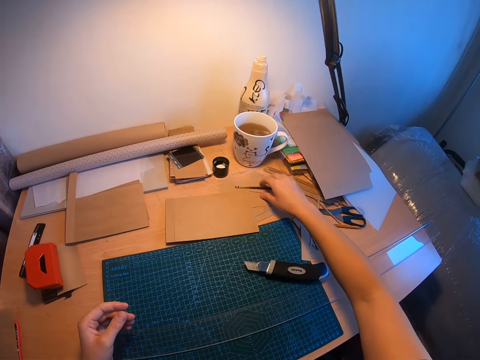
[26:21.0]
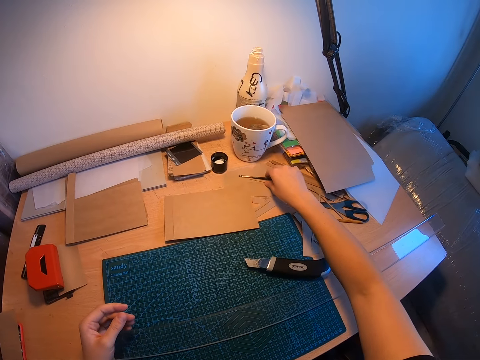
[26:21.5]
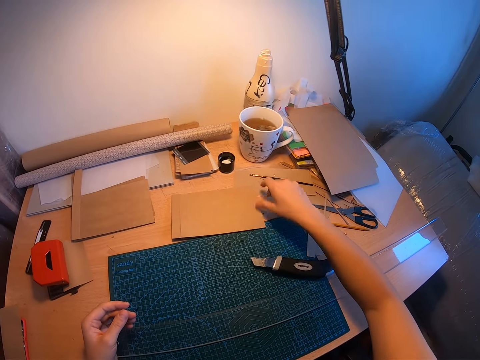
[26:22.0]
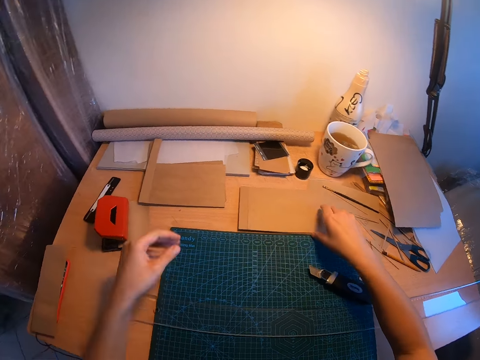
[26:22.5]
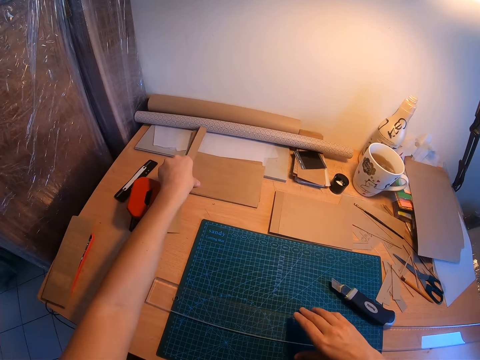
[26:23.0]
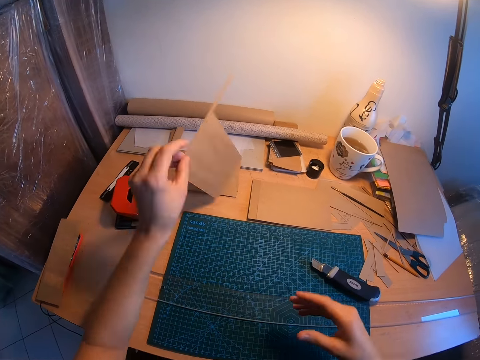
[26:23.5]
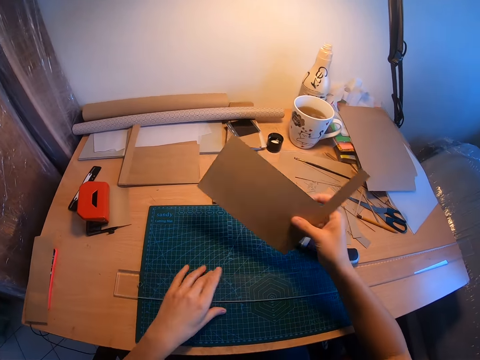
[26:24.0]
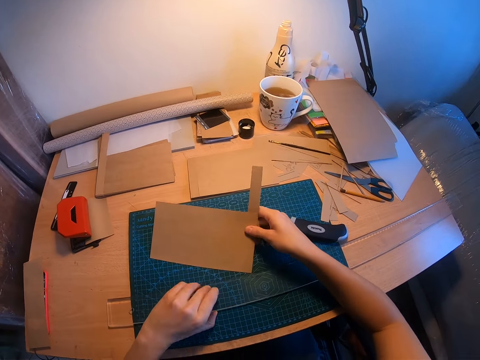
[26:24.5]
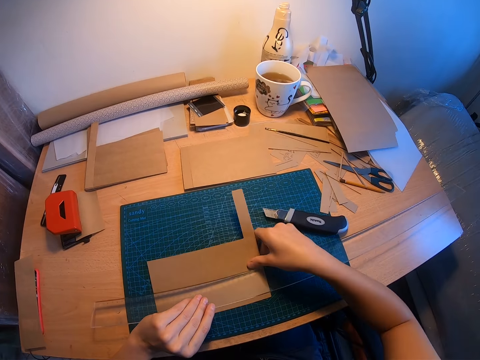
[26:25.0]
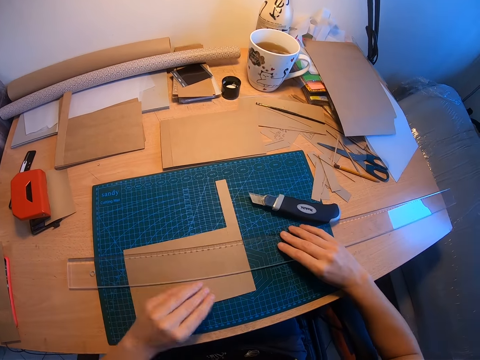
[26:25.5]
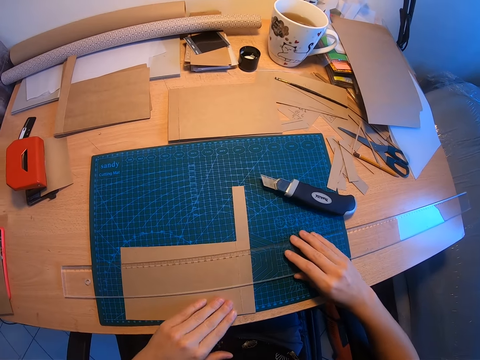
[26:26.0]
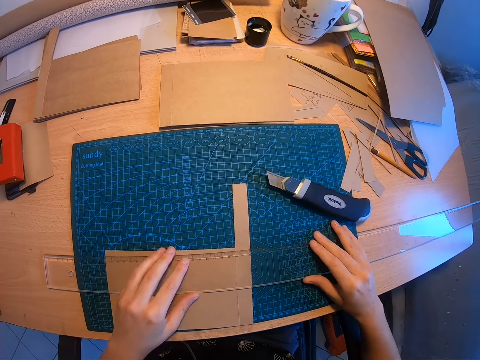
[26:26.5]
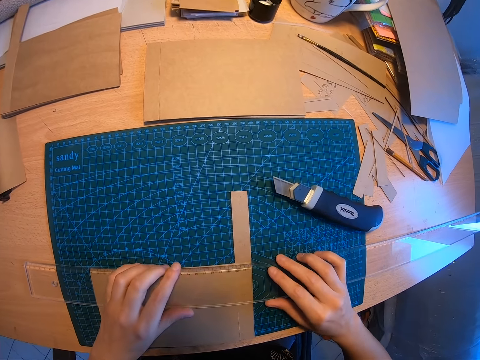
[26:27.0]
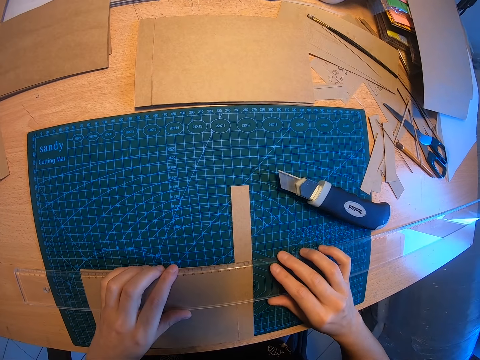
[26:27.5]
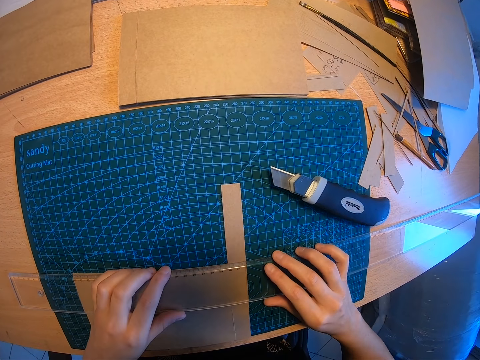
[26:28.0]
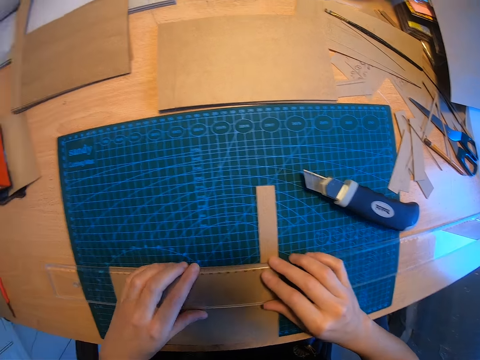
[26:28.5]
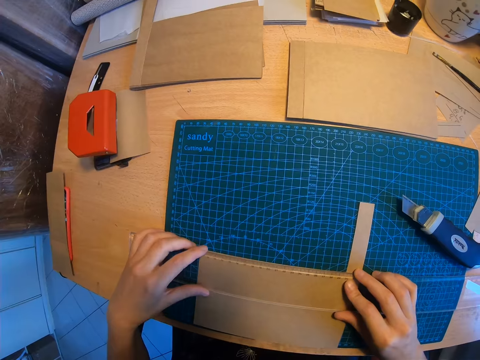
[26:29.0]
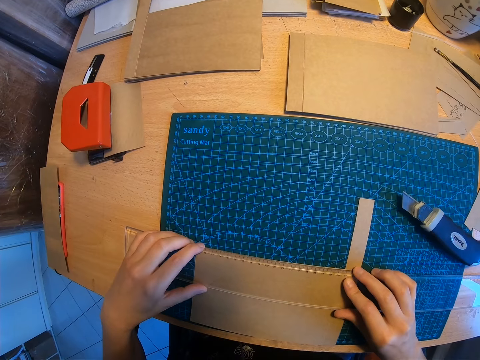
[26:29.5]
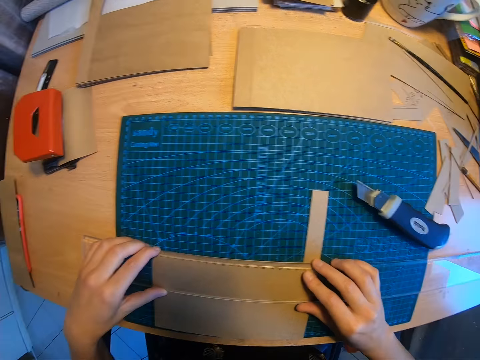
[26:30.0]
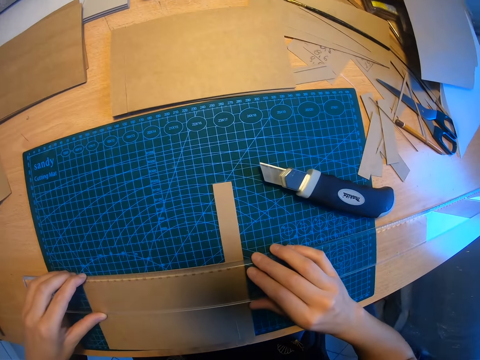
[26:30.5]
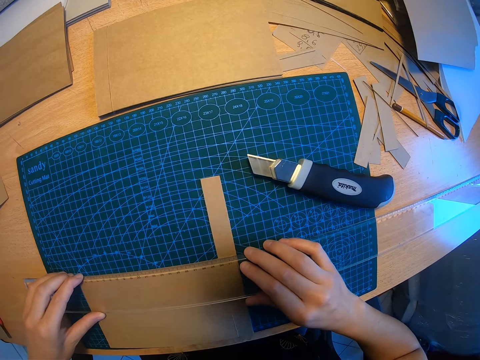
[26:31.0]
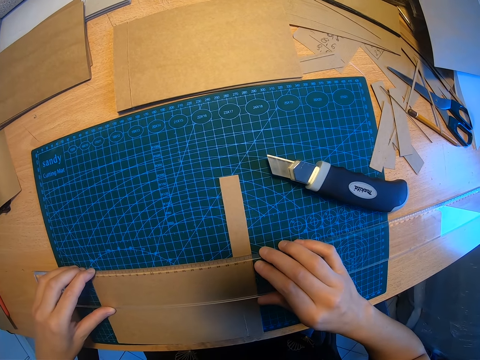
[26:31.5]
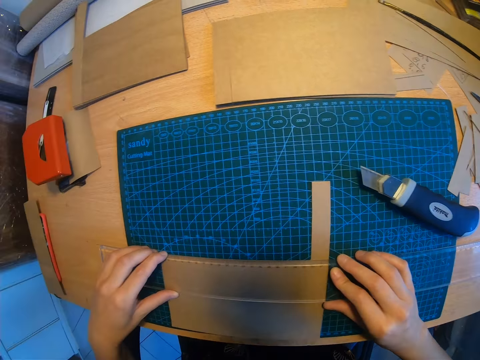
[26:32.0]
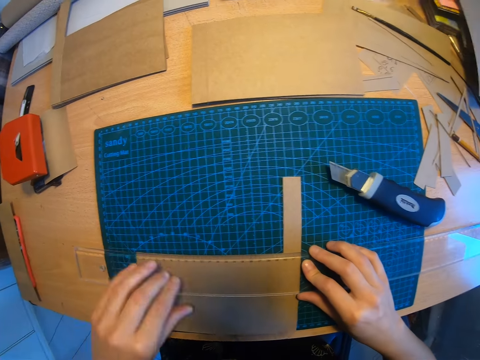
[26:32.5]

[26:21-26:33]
The camera wearer moves another stack of brown or manila papers aside with her right hand. She moves the other stack of brown papers with her right hand. She picks up another brown paper with her left hand. She moves the brown paper to her right hand. She raises the long ruler with her left hand. She drops the brown paper on the mat on the table under the ruler with her right hand. She measures the manila paper. She positions the long ruler with both hands.

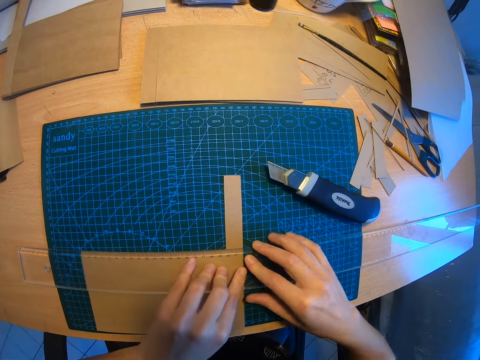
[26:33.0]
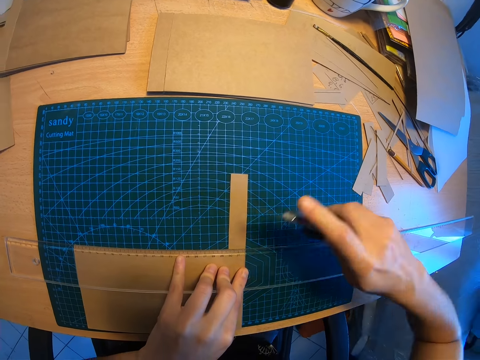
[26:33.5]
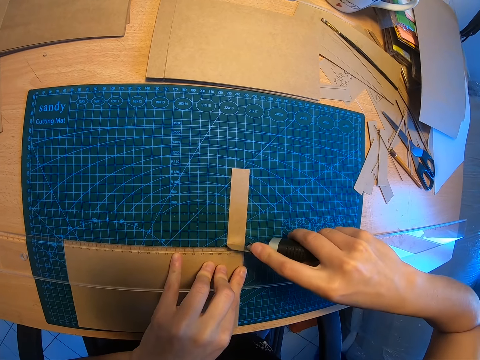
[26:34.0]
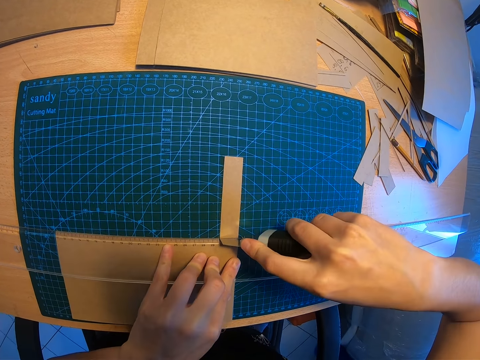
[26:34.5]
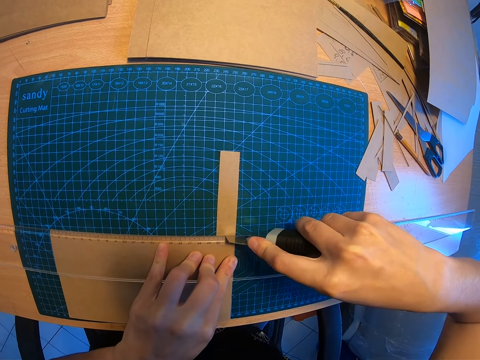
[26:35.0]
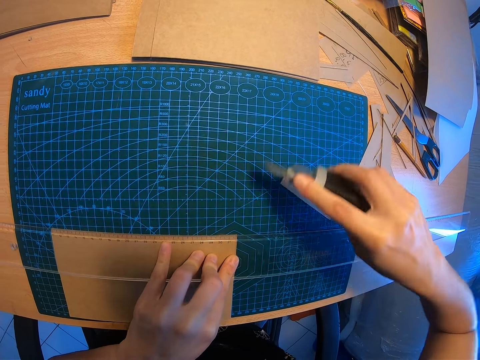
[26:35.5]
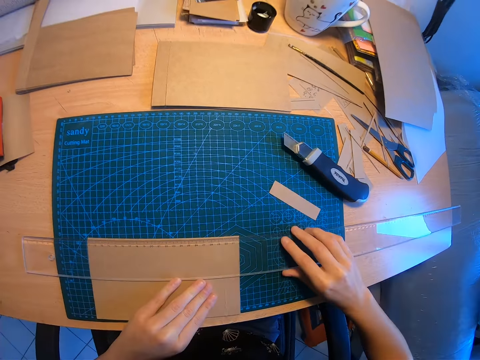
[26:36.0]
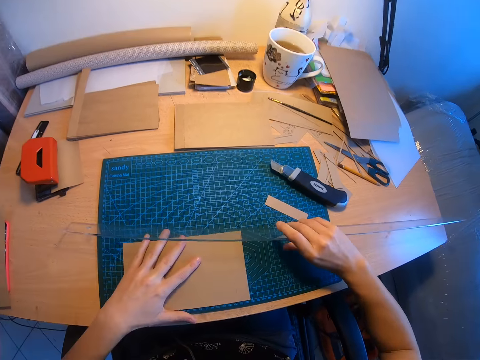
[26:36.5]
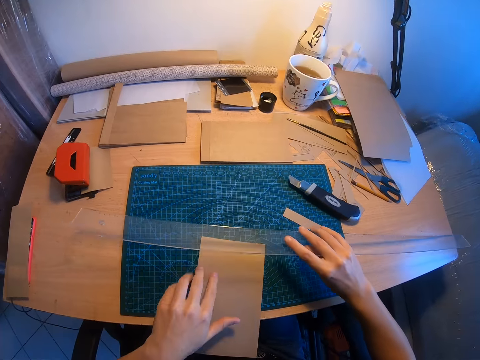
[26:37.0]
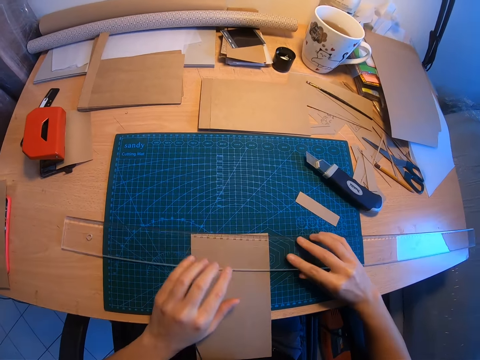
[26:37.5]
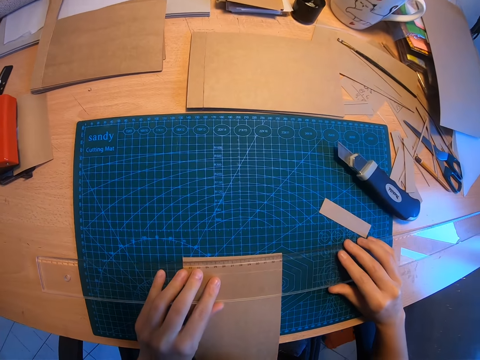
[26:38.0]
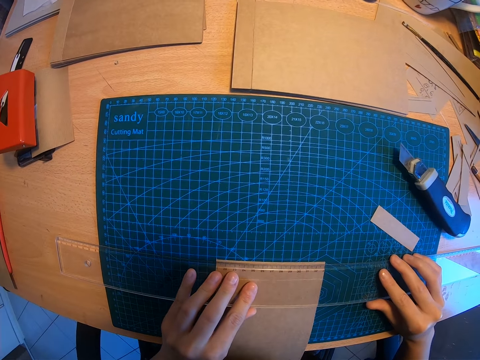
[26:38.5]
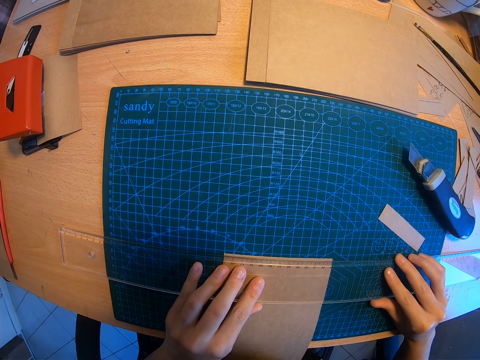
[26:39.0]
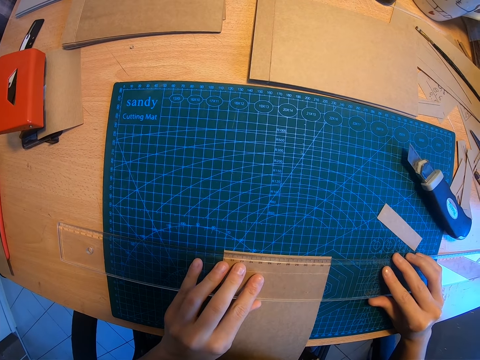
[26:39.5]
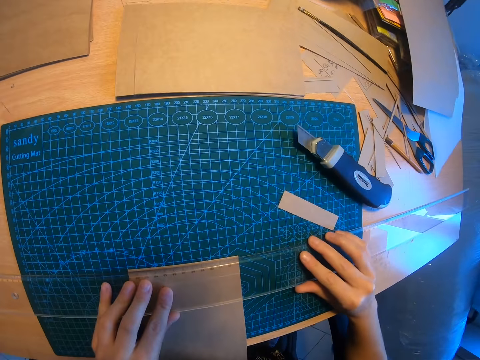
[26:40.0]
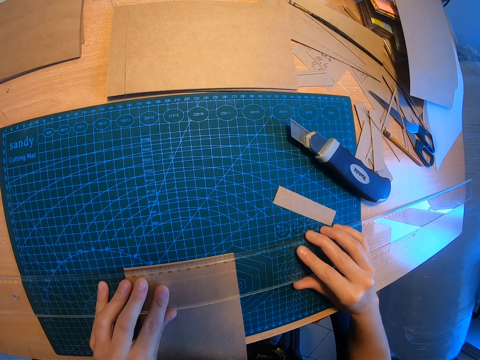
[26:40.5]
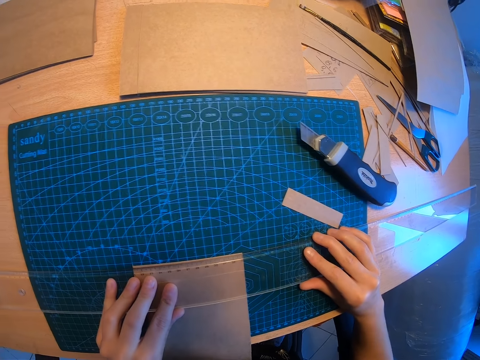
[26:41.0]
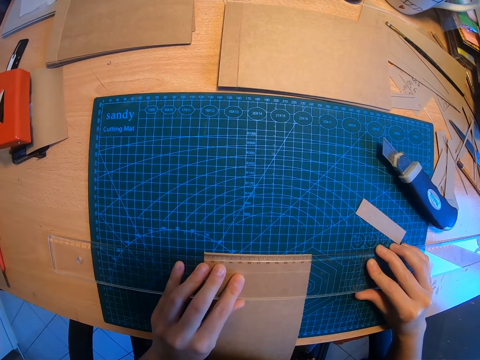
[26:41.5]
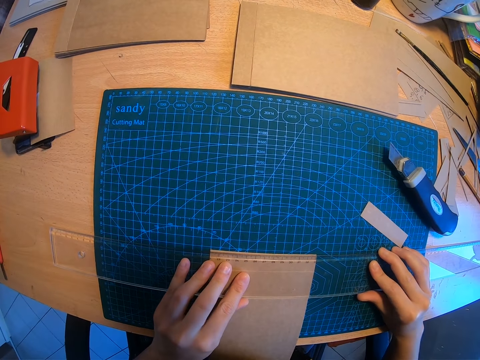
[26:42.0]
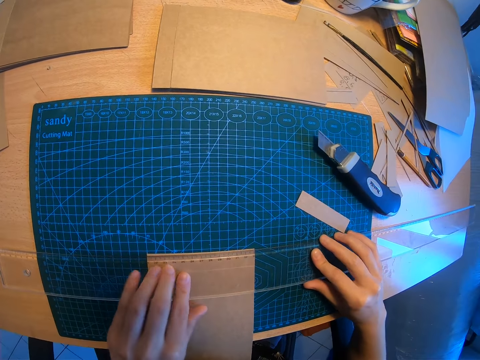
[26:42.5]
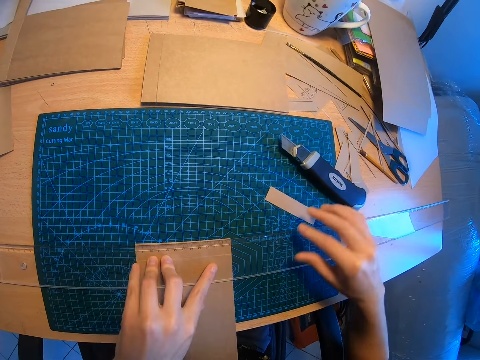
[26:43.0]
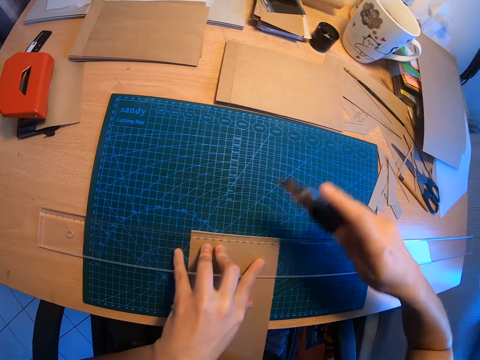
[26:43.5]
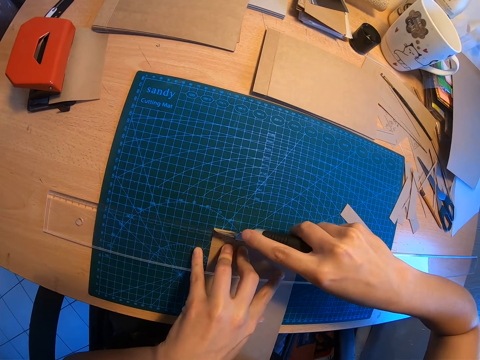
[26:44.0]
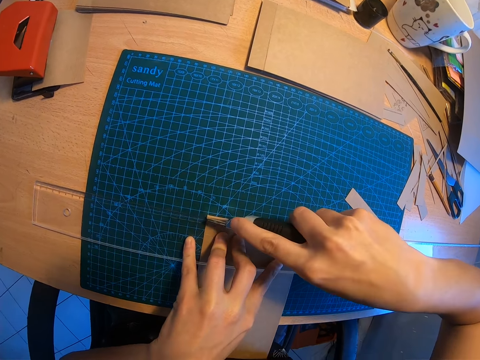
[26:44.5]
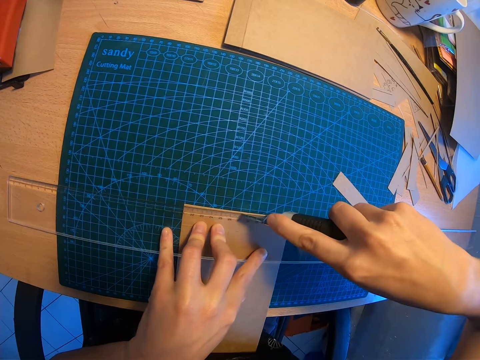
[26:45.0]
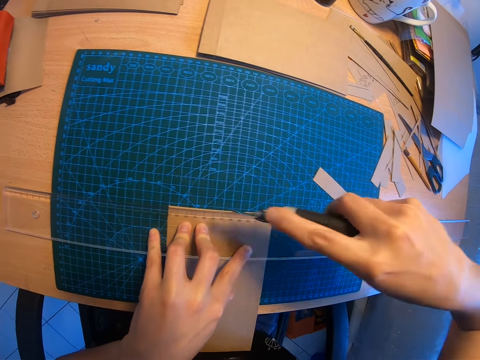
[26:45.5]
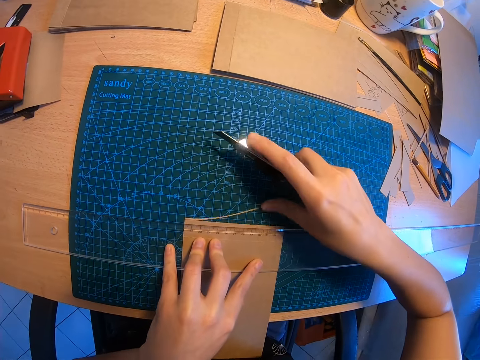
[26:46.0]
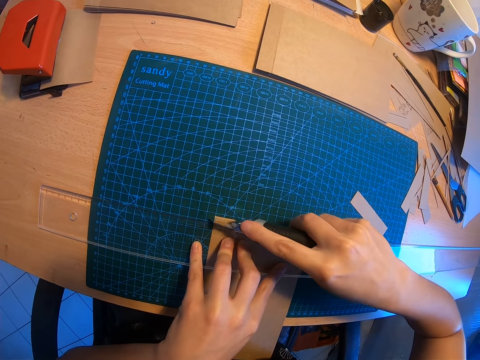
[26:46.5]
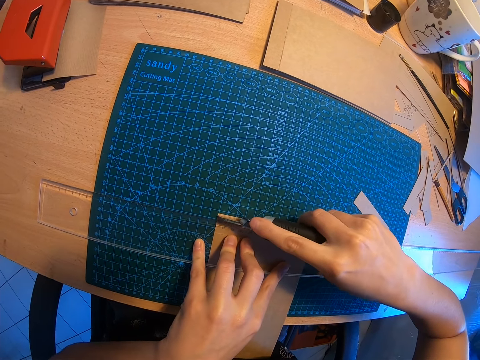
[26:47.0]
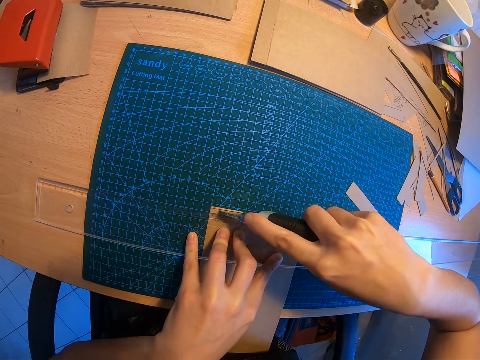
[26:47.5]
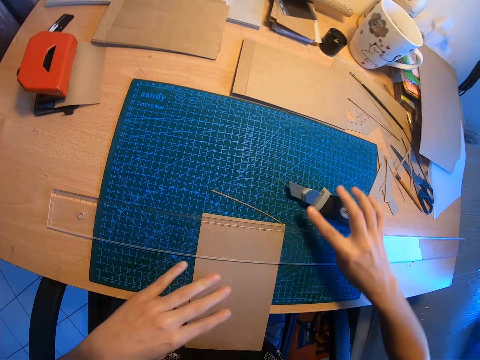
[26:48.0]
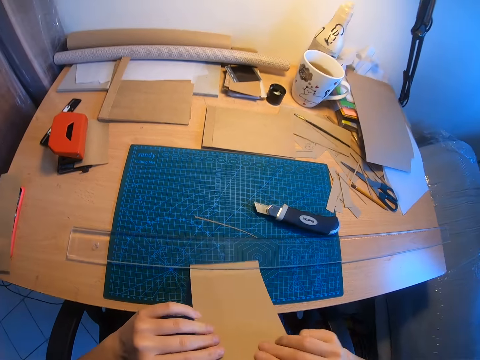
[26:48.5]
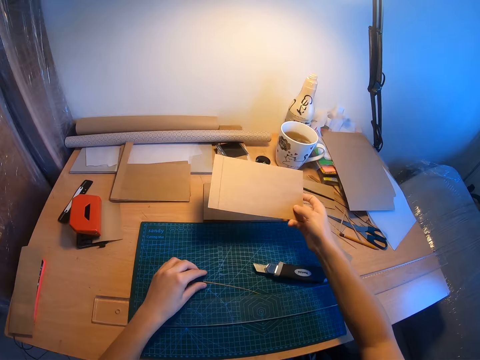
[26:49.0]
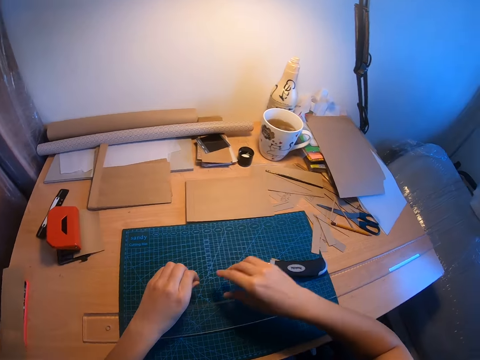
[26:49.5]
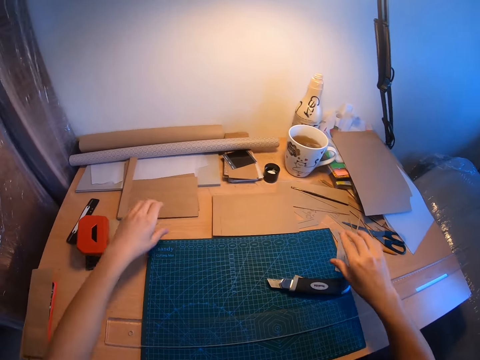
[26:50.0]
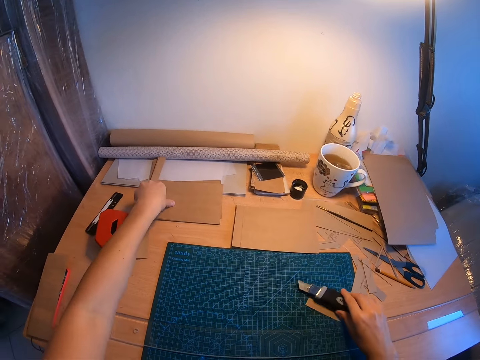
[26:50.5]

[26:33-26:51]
The camera wearer picks up the paper cutter knife with her right hand. She cuts the brown or manila paper. She drops the paper cutter knife on the table. She raises the long ruler with her right hand. She turns the brown paper. She measures the manila paper. She positions the long ruler with both hands. She picks up the paper cutter knife from the desk with her right hand. She cuts the brown paper with the paper cutter knife. She touches the brown paper with her thumb. She cuts the brown paper with the paper cutter knife. She drops the paper cutter knife on the table. She picks up the brown paper. She drops the brown paper on another part of the table. She picks up the strip of manila paper and places it aside with her right hand.
